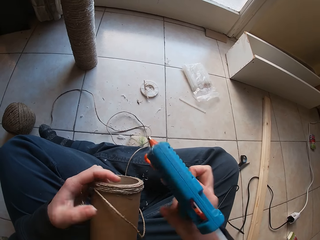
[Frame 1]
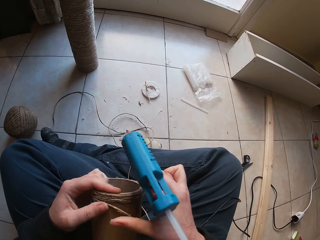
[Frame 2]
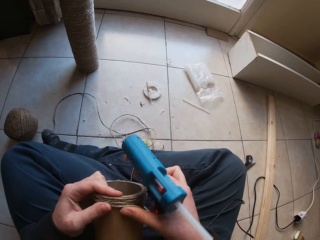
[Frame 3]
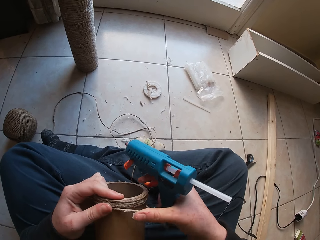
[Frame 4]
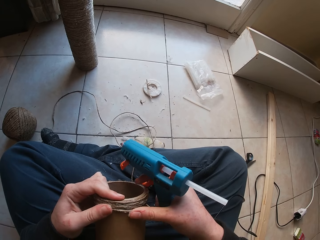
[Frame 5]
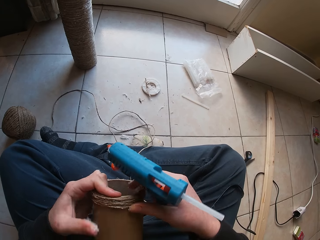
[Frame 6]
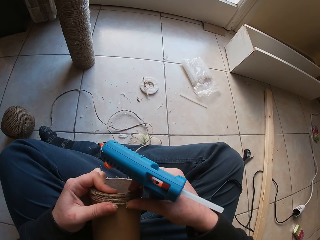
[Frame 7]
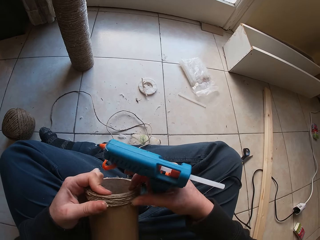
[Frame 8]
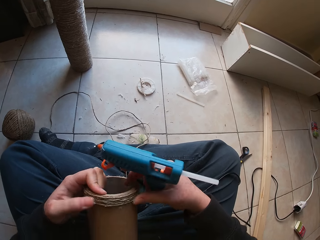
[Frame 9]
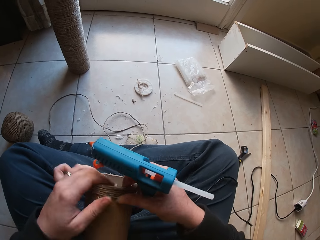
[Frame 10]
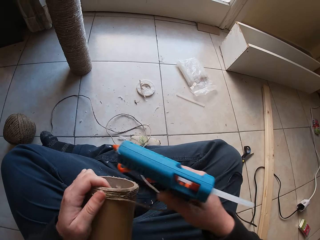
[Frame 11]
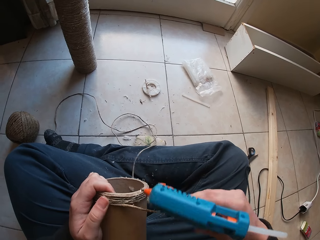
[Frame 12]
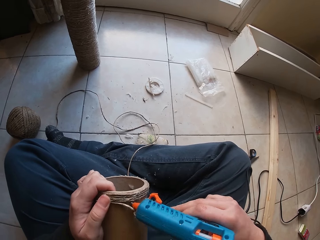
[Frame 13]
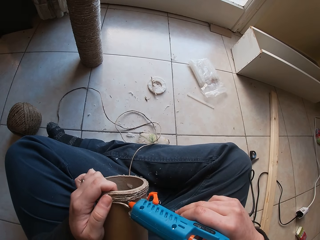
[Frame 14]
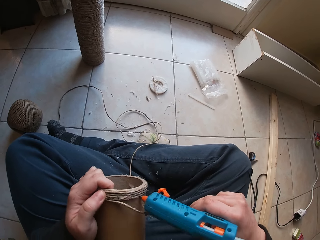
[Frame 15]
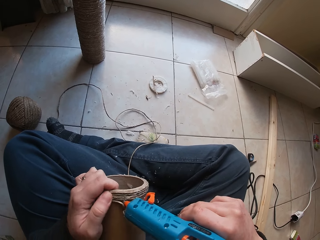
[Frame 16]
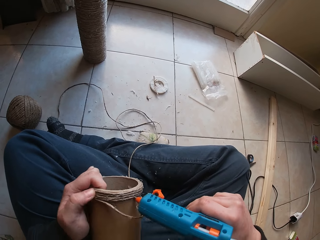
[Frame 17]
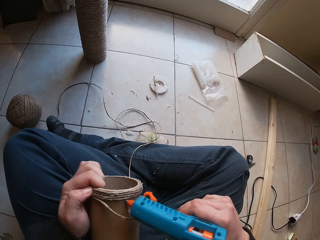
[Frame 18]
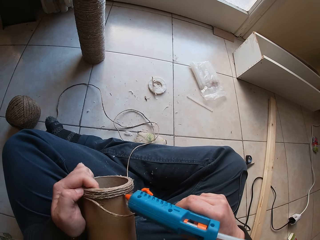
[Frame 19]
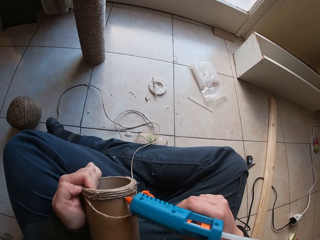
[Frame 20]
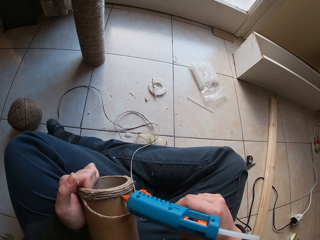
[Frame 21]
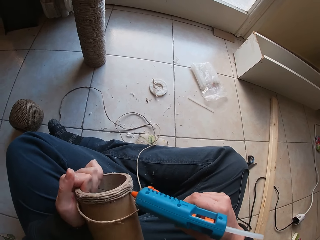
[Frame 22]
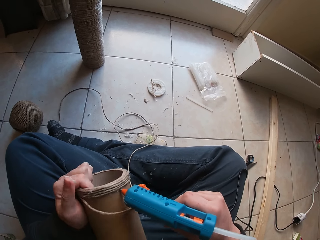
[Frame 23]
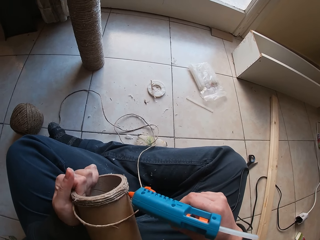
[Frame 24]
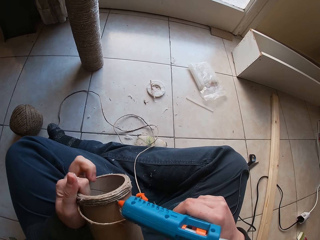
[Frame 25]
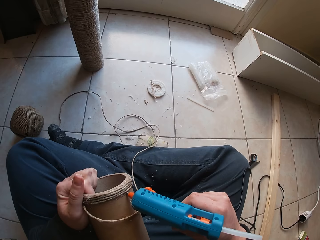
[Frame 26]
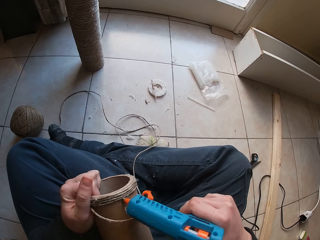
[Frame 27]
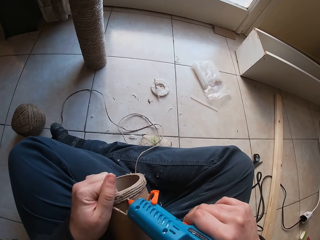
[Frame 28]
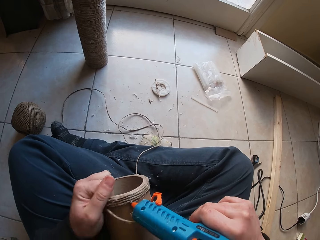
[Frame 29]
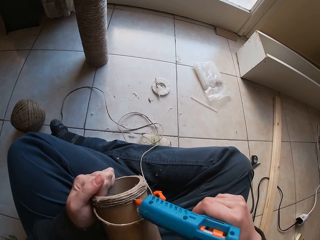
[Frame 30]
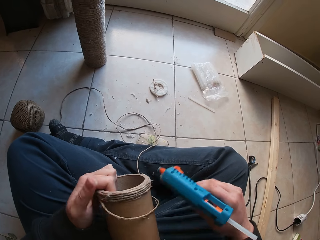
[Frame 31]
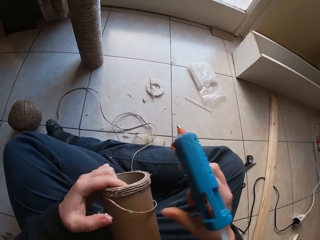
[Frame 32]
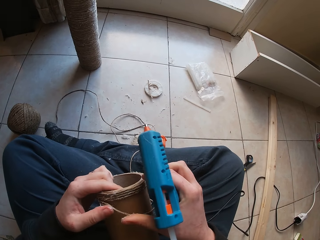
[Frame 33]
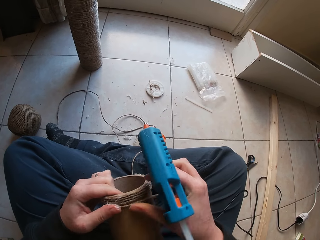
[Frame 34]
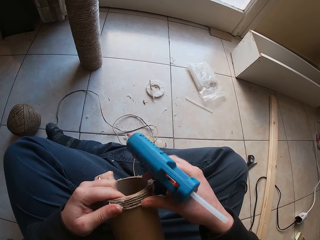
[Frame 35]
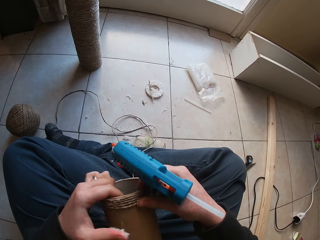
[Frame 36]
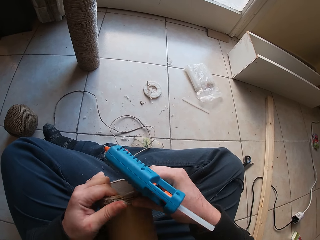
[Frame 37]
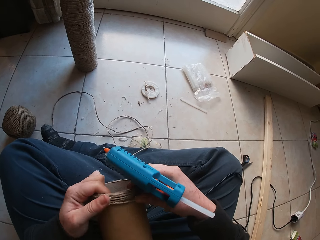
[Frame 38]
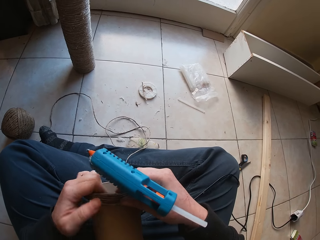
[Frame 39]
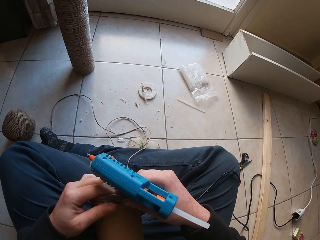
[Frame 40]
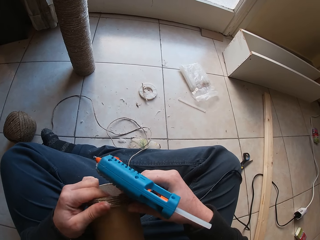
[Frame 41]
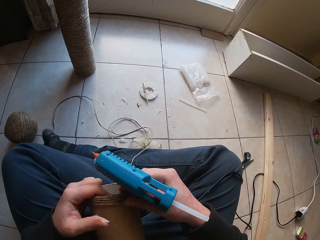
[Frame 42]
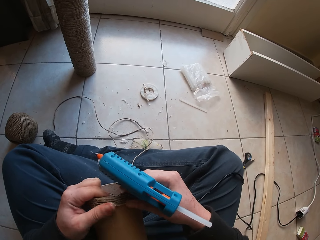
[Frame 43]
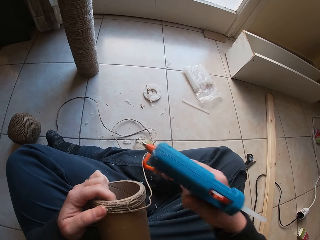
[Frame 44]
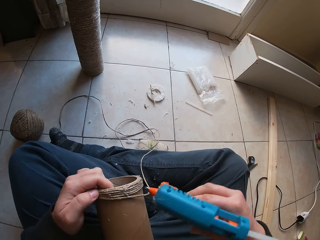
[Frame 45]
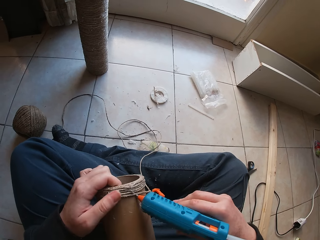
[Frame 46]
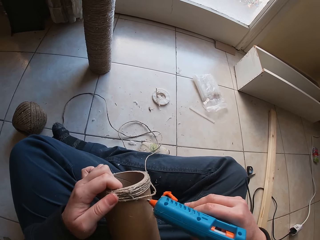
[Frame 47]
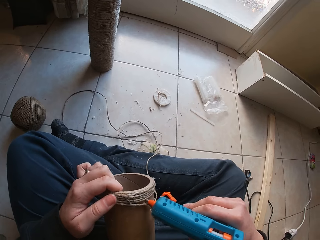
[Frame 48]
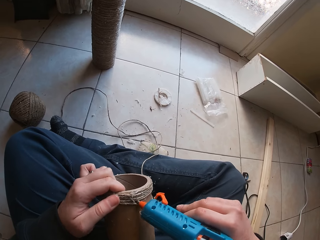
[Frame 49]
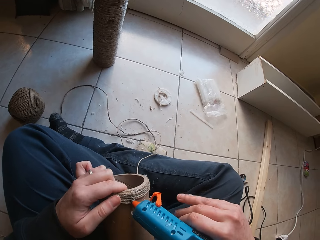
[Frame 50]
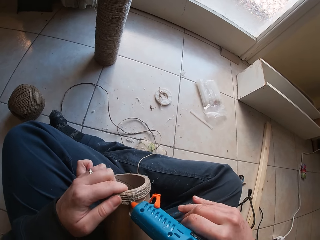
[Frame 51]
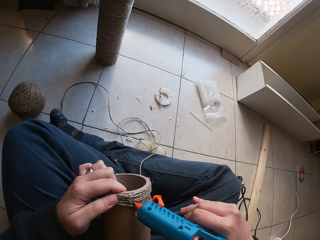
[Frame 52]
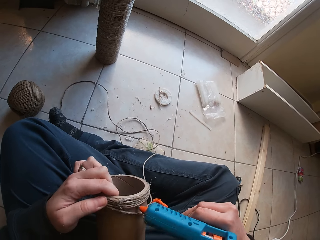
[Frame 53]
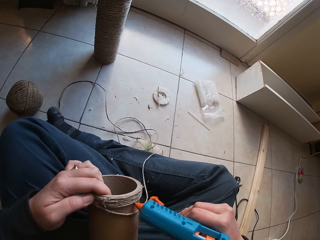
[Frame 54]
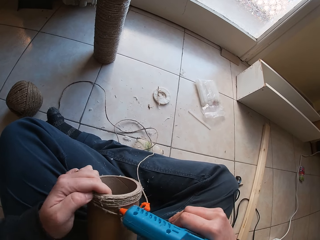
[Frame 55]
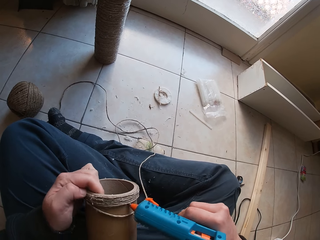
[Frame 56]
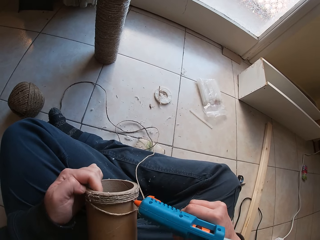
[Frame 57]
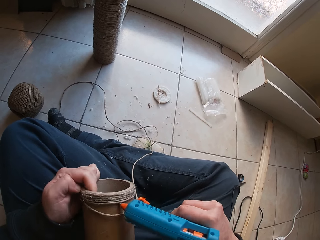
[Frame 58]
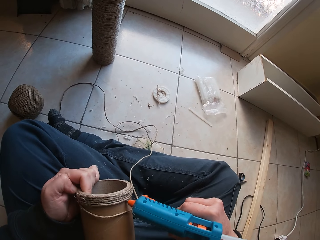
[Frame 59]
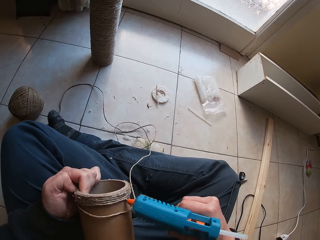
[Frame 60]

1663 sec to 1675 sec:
The camera wearer presses the twine round the cardboard tube in her left hand with her hands. She fixes the rope on the container. She presses glue from the glue gun in her right hand on the cardboard tube in her left hand. She presses the twine round the cardboard tube in her left hand with her hands. She presses glue from the glue gun in her right hand on the cardboard tube in her left hand.

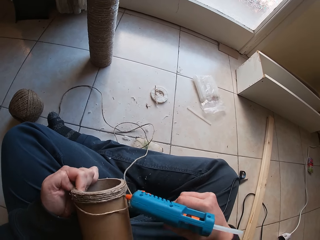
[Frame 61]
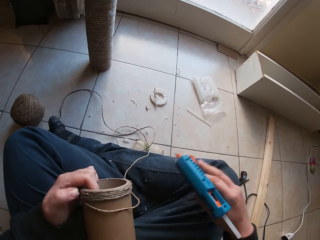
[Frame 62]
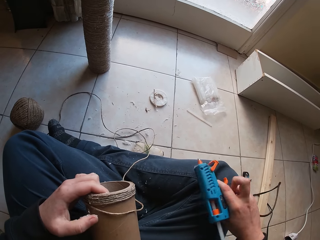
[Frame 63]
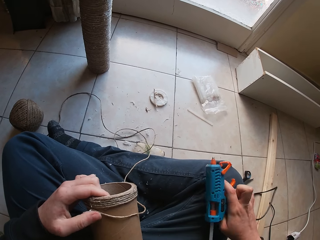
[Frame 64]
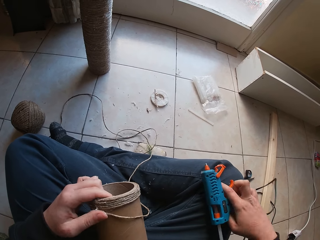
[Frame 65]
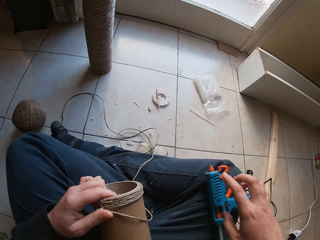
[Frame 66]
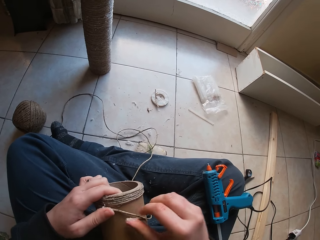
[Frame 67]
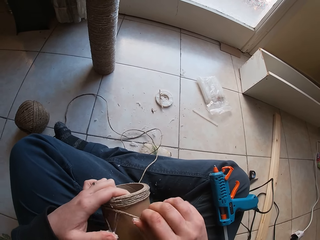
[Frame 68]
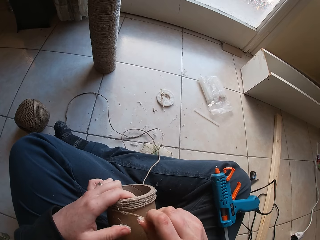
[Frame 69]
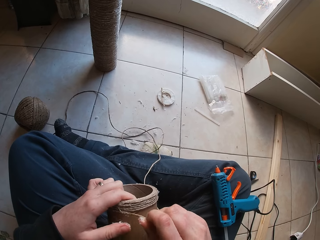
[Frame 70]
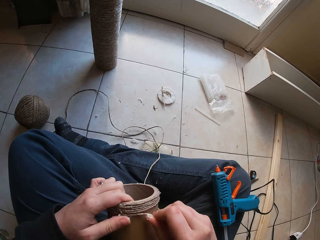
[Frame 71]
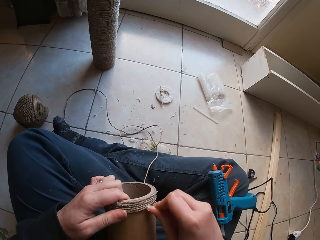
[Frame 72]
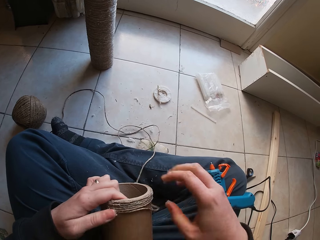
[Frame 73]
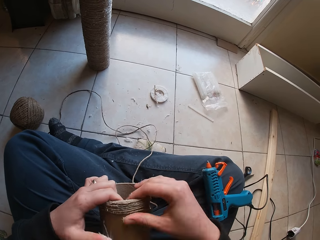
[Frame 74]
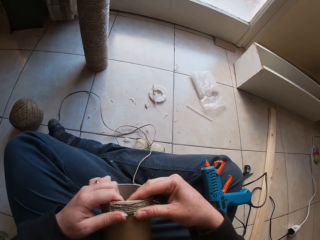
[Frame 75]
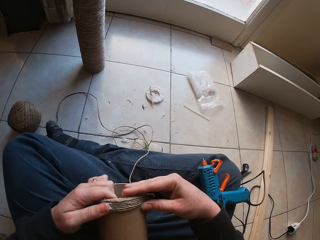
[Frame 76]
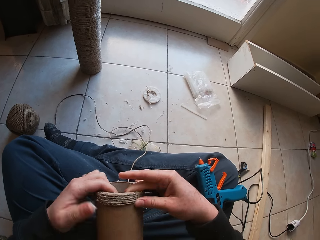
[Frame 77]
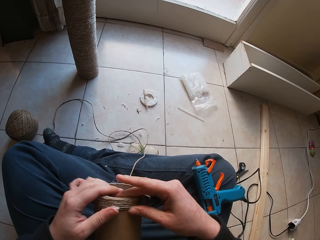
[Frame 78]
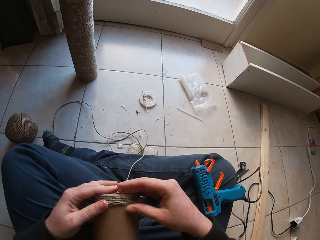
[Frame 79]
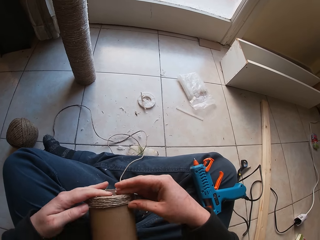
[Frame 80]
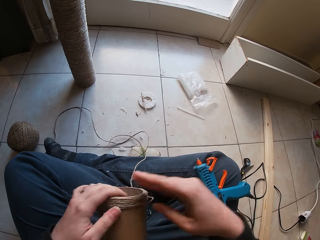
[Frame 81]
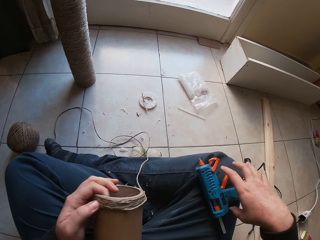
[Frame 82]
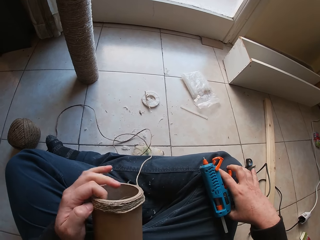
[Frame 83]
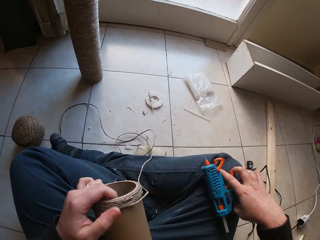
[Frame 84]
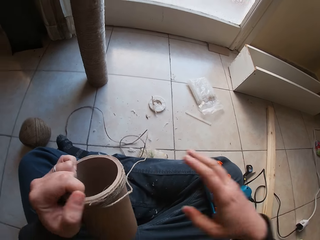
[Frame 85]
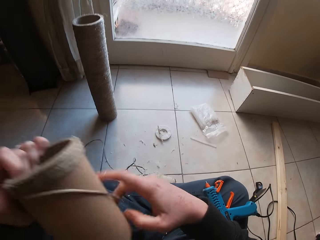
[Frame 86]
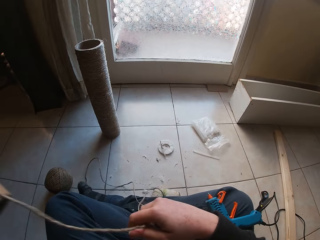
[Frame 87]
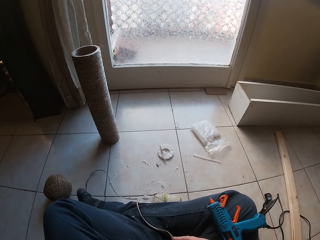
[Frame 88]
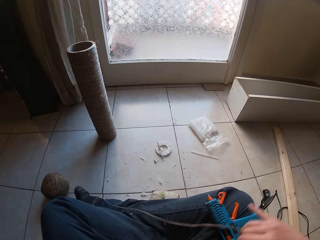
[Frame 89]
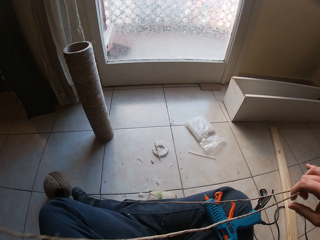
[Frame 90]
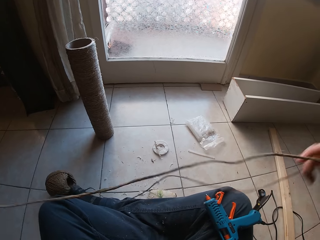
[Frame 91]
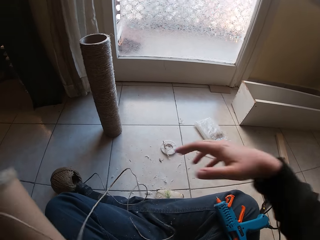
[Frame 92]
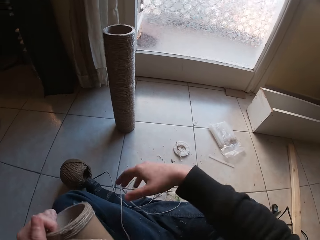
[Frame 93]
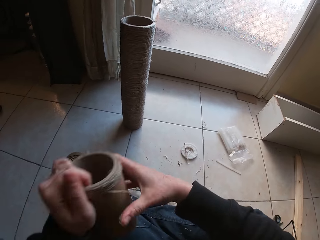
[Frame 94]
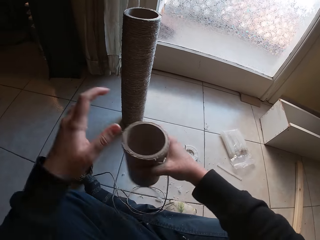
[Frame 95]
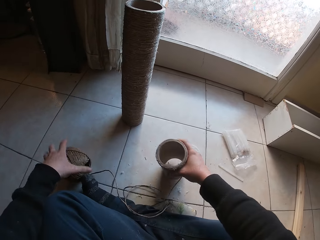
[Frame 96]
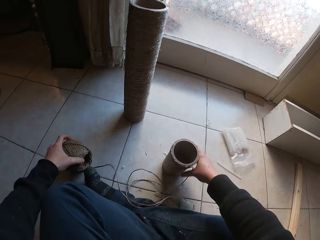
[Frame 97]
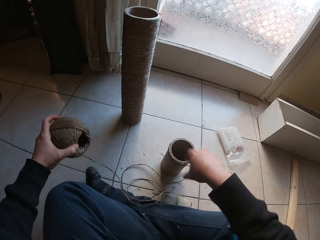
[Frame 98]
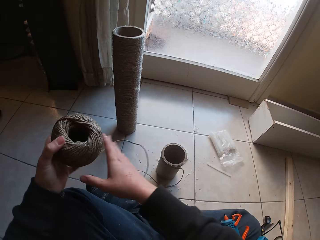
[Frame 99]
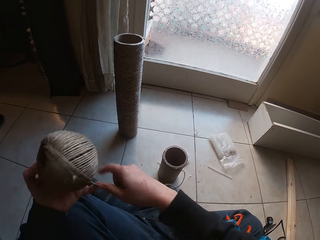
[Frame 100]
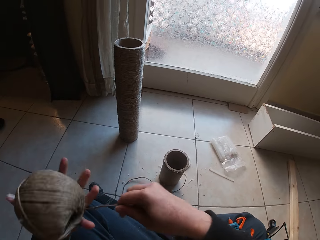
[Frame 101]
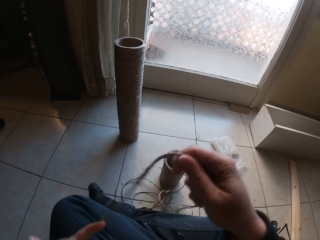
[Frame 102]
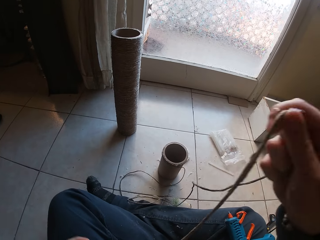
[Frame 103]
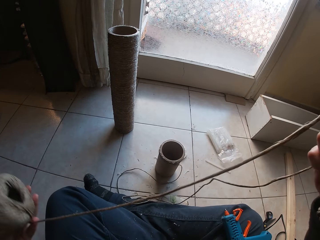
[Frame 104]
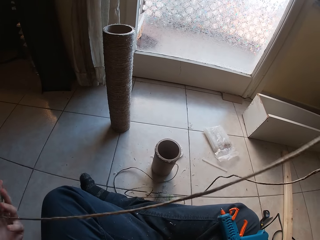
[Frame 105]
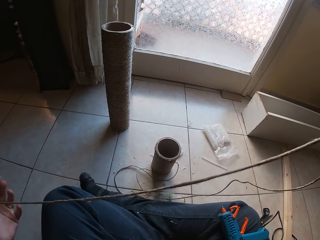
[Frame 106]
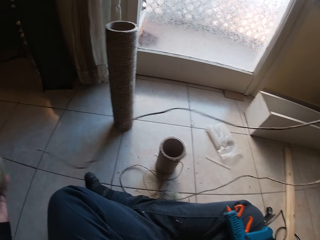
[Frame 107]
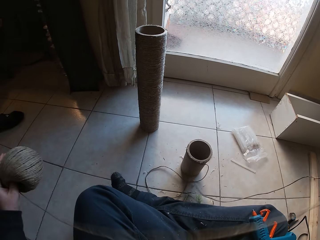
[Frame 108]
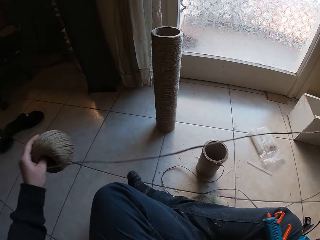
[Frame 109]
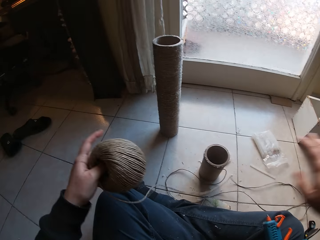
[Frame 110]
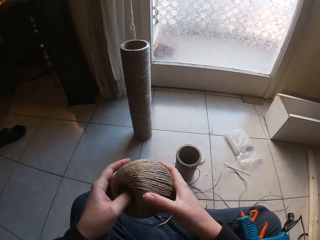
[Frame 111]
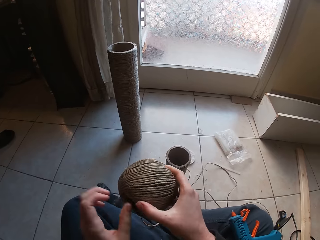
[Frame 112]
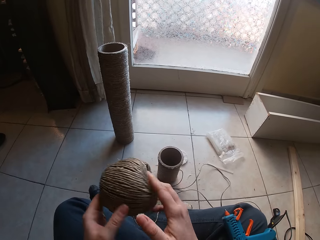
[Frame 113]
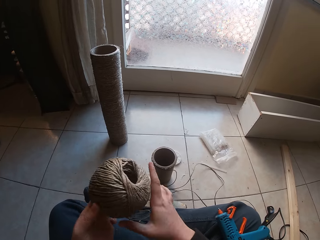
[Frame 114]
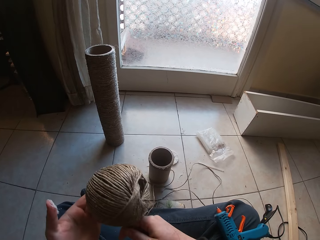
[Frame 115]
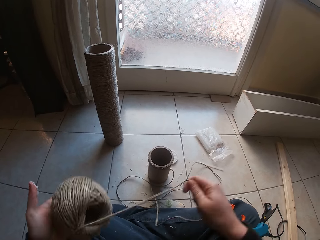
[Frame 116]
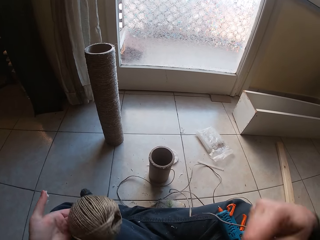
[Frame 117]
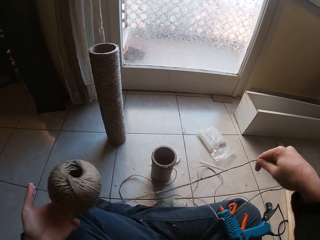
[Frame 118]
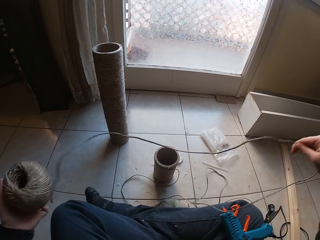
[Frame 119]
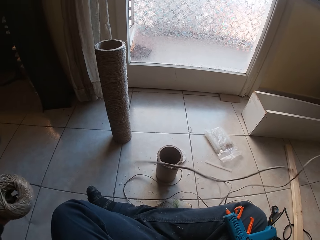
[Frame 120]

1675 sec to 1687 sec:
The camera wearer drops the glue gun in her right hand on her lap. She puts the container down. She pulls the twine on the cardboard tube in her left hand with her right hand. She fixes the rope on the container. She presses the twine round the cardboard tube in her left hand with her hands. She touches the glue gun on her lap with her right hand. She picks up the glue gun. She pulls the twine from the twine ball on the floor with her right hand. She adjusts the rope. She passes the cardboard tube from her left hand to her right hand. She drops the cardboard tube on the floor with her right hand. She picks up the twine ball from the floor with her left hand. She removes twine from the twine ball in her left hand with her right hand. She adjusts the rope. She passes the twine ball from her left hand to her right hand. She passes the twine ball from her right hand to her left hand. She removes twine from the twine ball in her left hand with her right hand.
